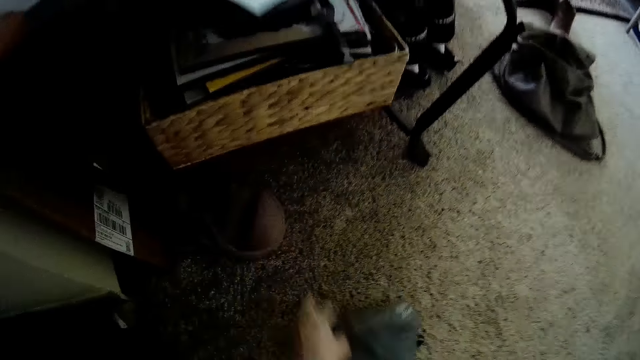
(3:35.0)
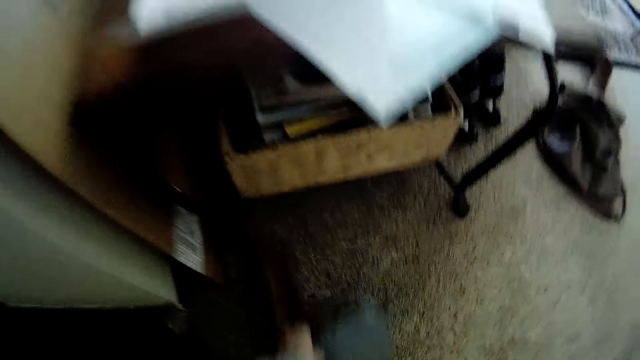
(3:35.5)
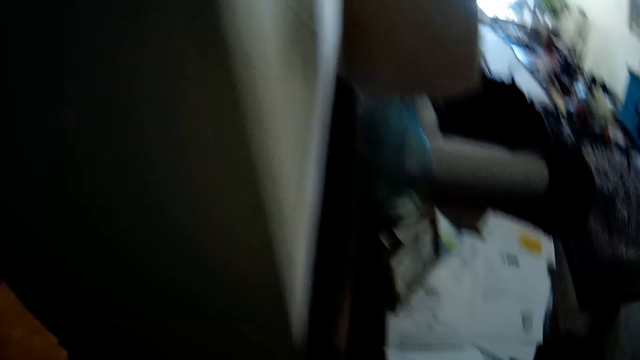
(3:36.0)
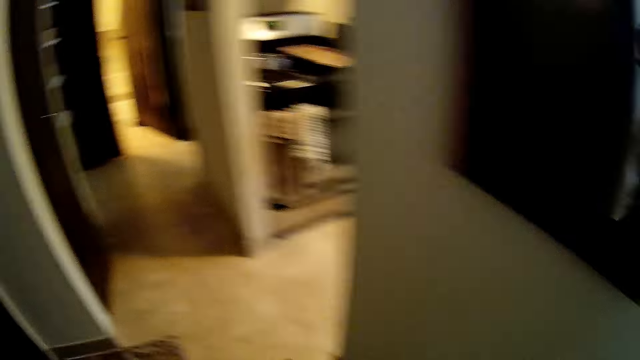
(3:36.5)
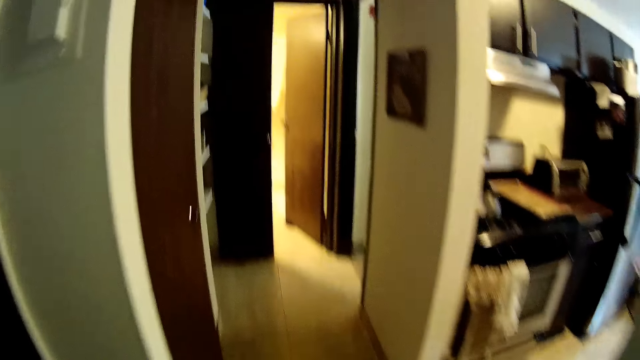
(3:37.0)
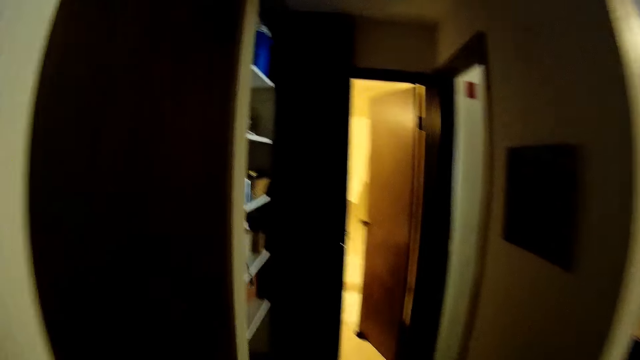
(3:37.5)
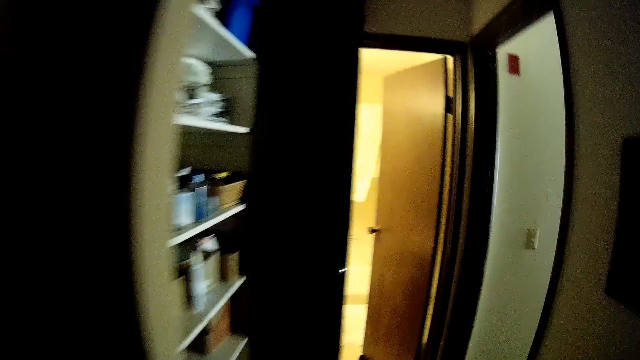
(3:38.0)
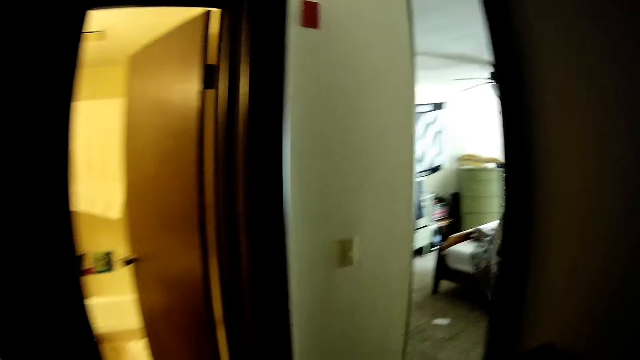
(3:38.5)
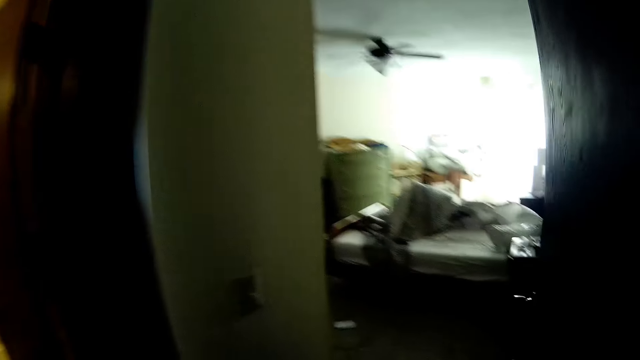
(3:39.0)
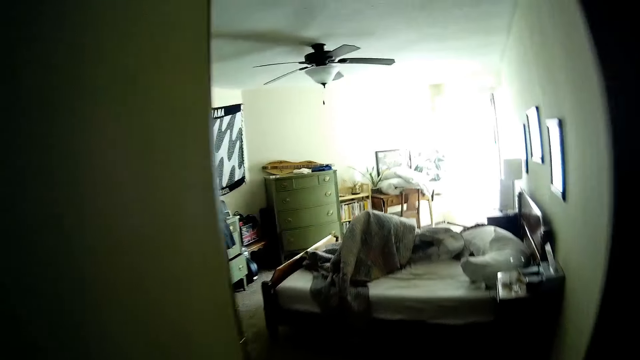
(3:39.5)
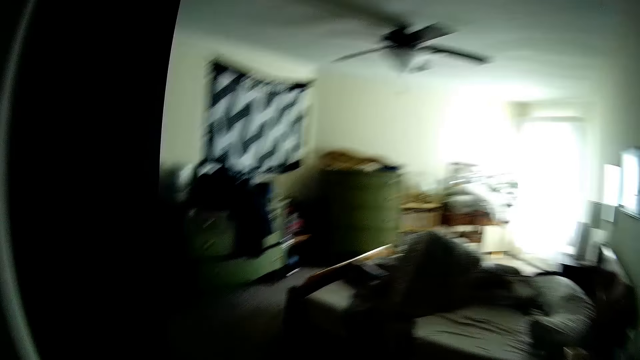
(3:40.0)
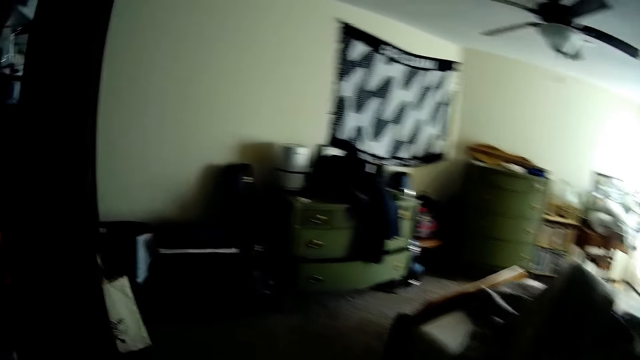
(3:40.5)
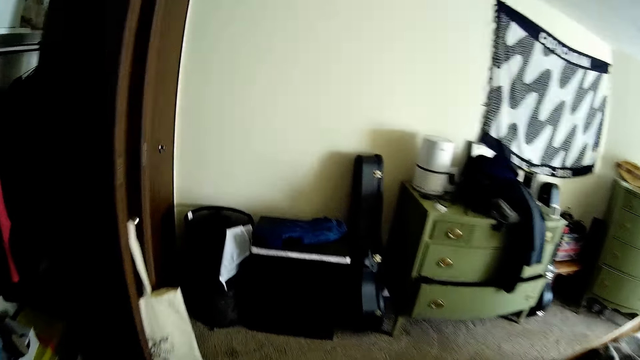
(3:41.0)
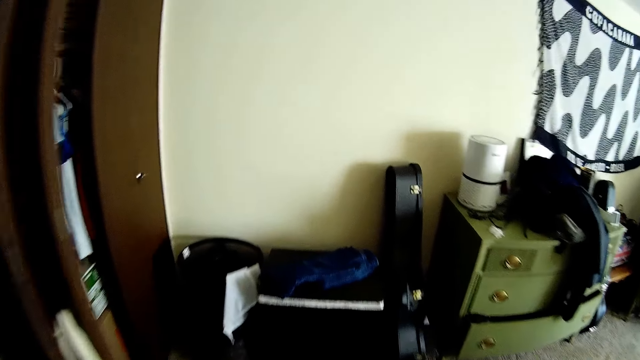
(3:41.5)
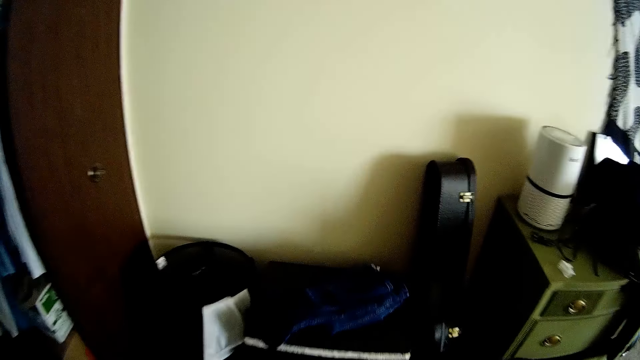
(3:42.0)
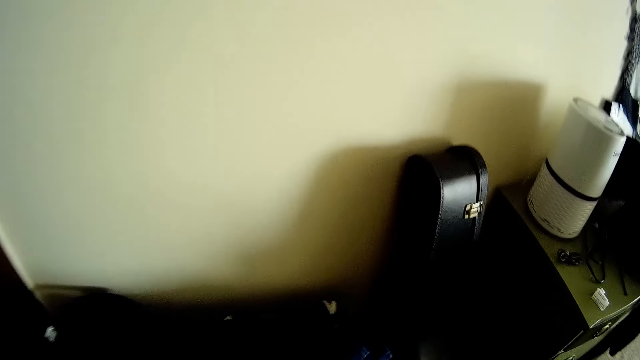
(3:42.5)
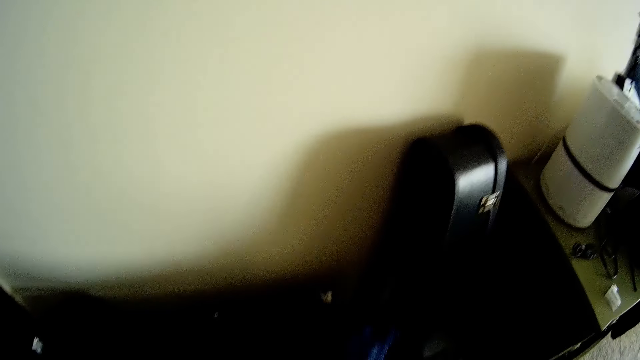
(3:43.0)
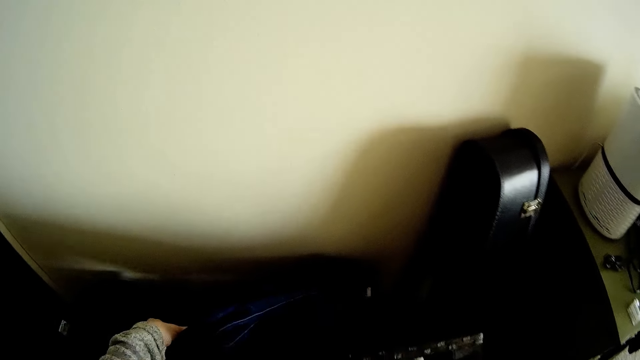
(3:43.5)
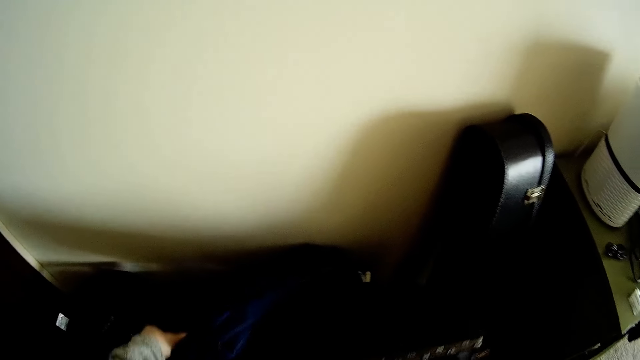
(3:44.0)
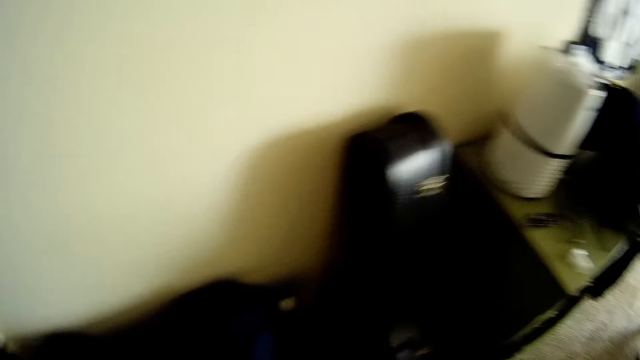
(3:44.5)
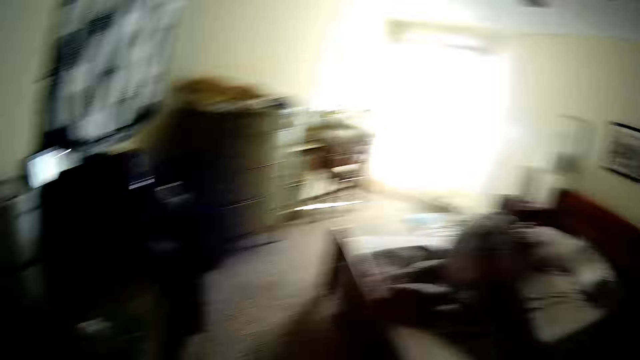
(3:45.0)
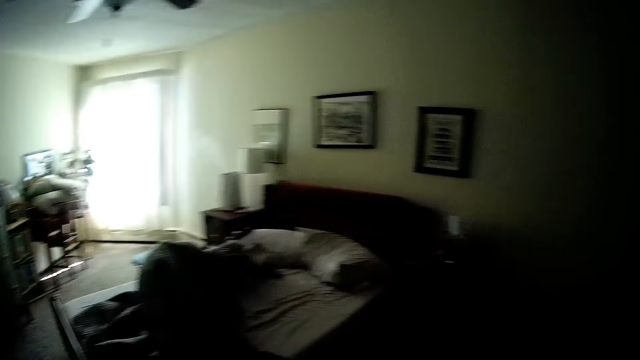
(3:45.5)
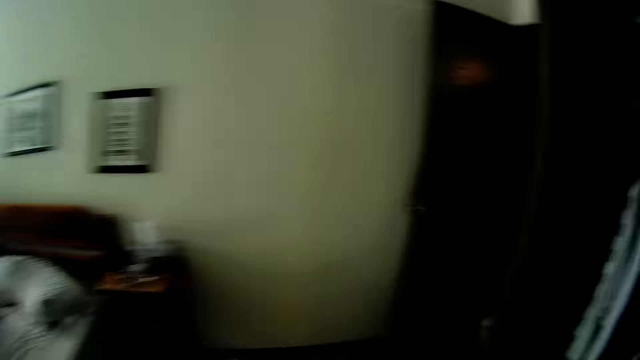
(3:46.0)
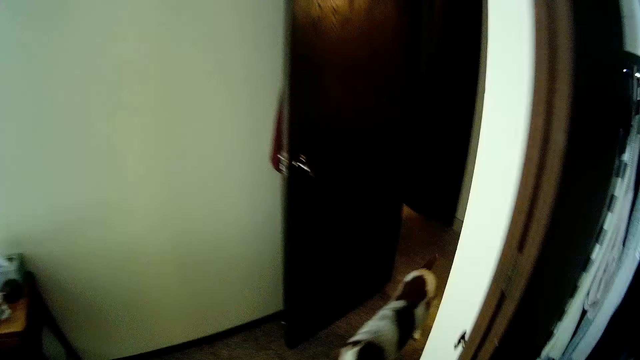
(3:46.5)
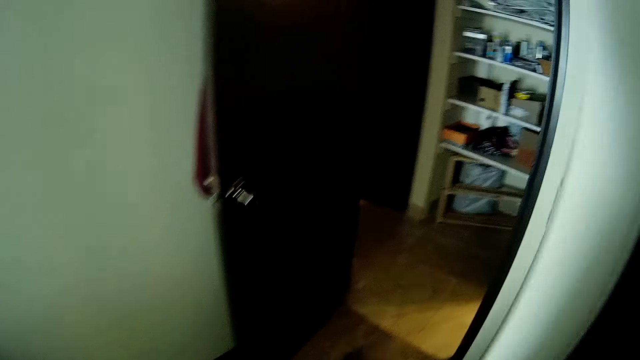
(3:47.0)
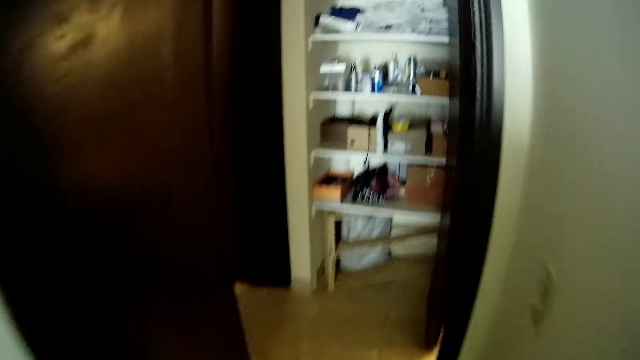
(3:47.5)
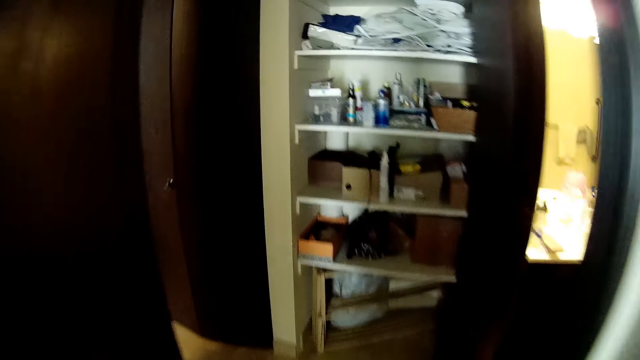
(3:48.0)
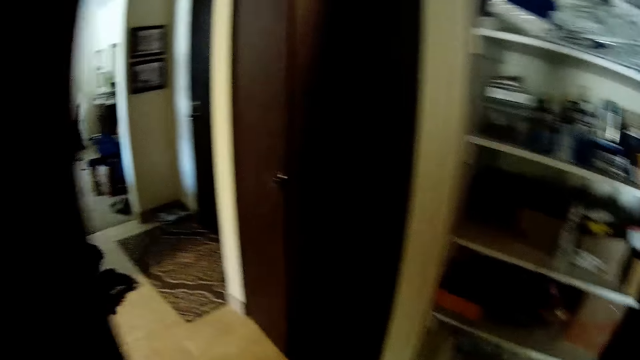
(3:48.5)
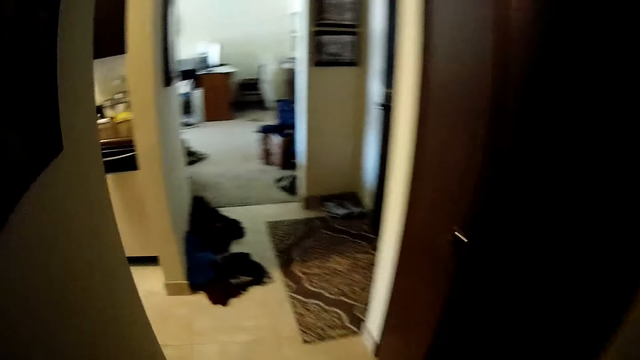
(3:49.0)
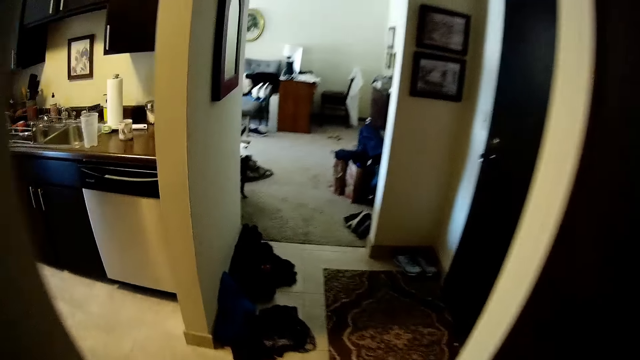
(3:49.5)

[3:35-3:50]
The camera wearer walks into the bedroom. She opens the cloth storage box with her left hand. She closes the cloth storage box with her left hand. The dog enters the bedroom. The camera wearer walks out of the bedroom.

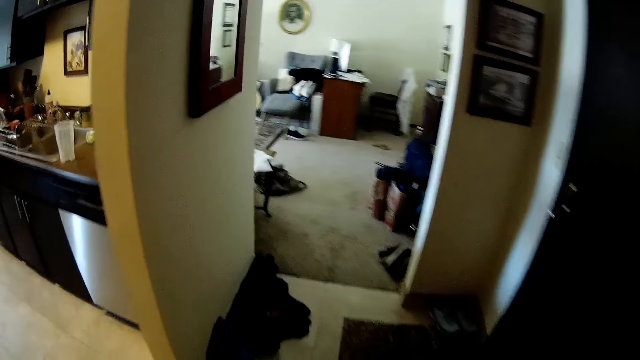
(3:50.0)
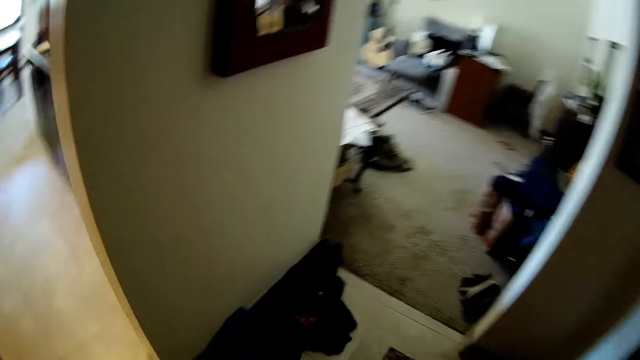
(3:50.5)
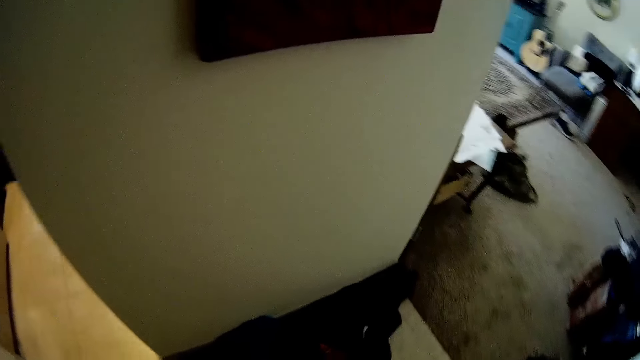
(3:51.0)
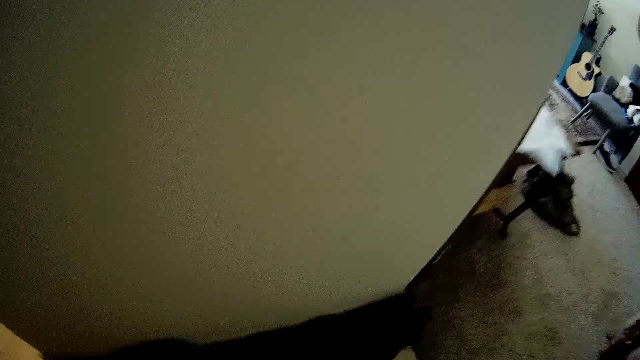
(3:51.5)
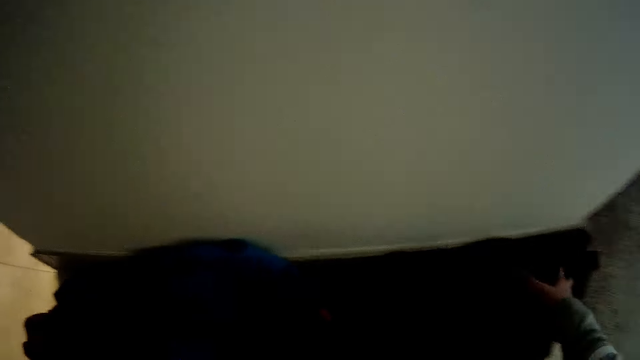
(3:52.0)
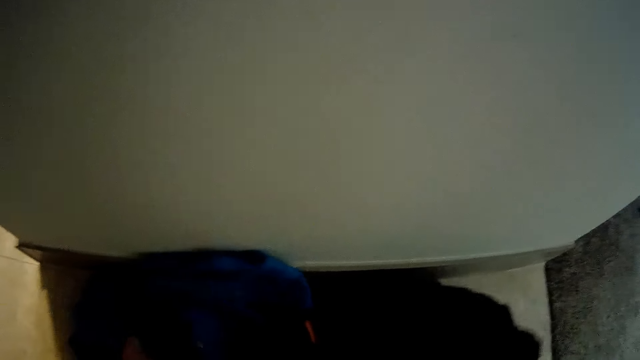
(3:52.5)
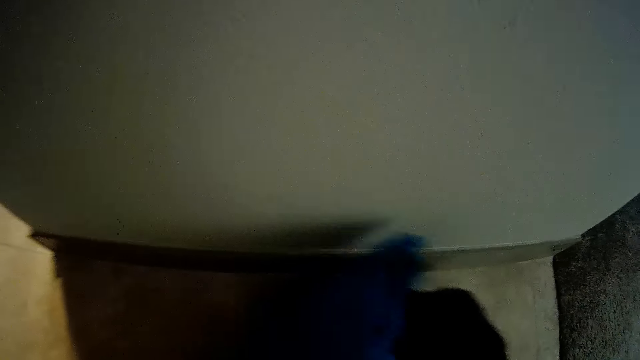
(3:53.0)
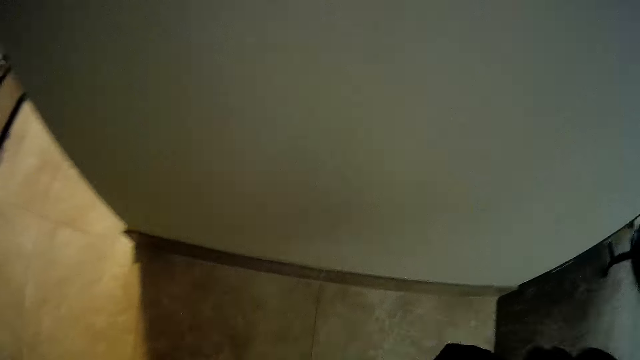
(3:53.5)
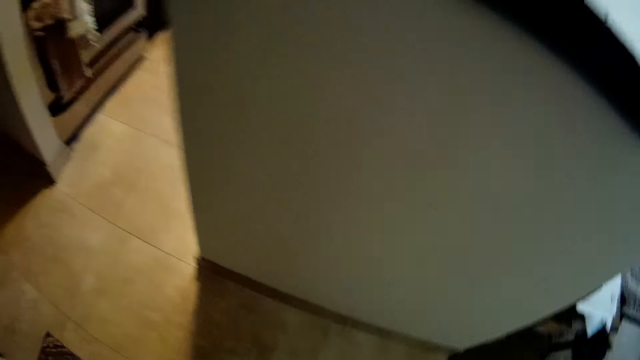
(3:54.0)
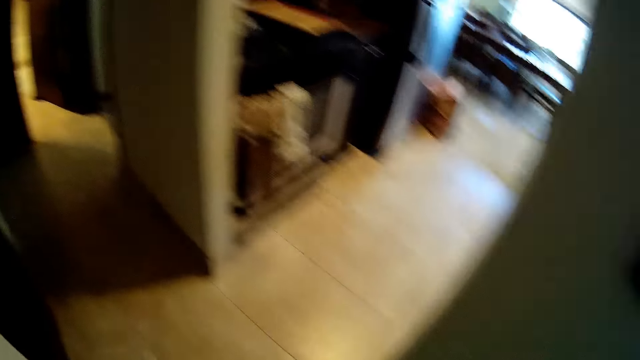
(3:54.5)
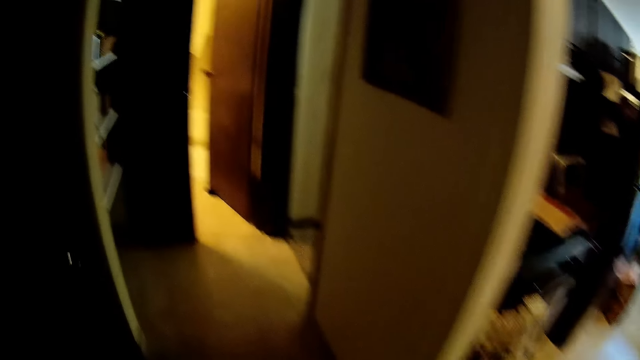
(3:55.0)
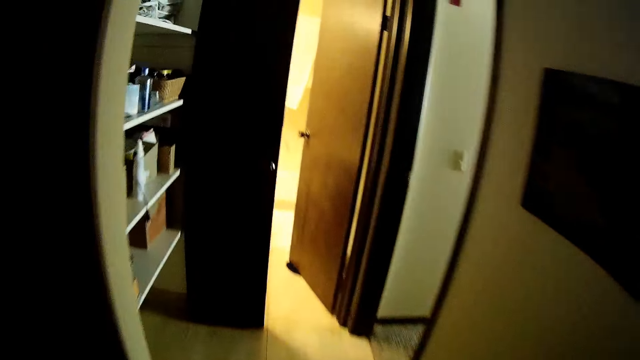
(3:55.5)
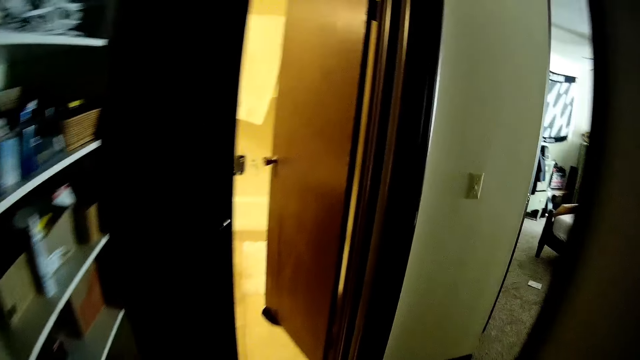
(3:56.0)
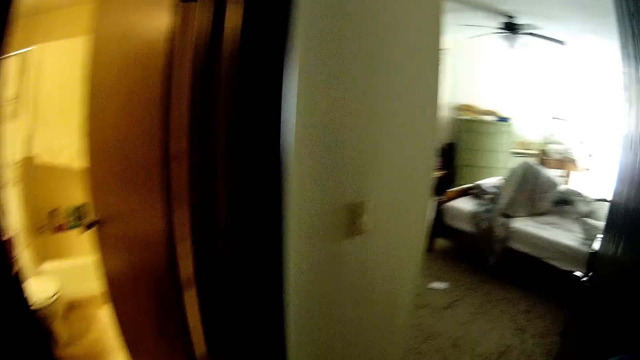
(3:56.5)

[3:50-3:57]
The camera wearer picks up the cloths from the floor with her hands. She walks around the room.
